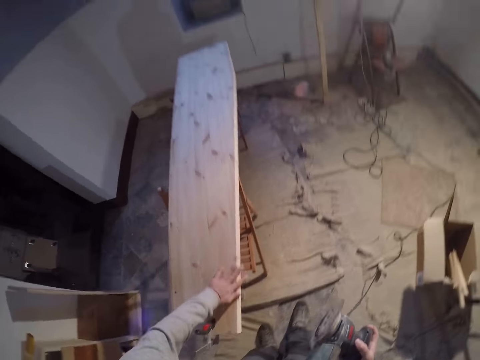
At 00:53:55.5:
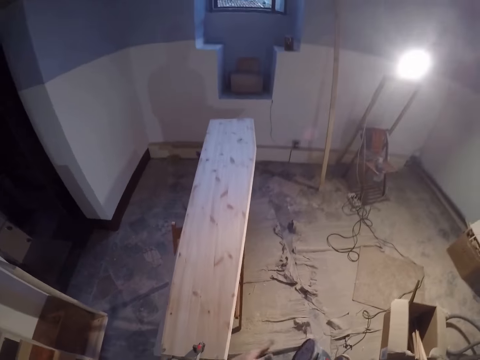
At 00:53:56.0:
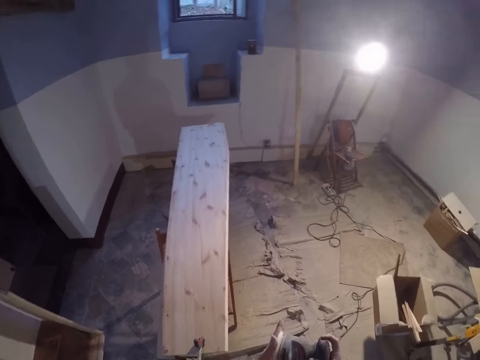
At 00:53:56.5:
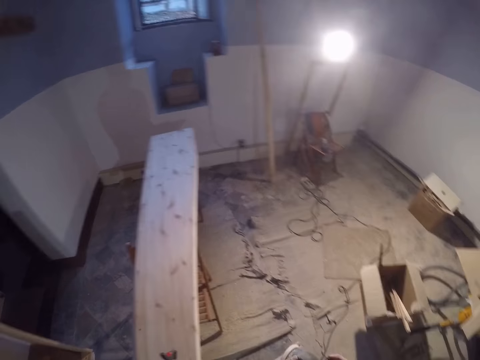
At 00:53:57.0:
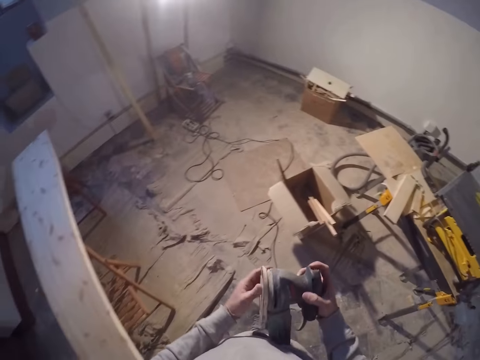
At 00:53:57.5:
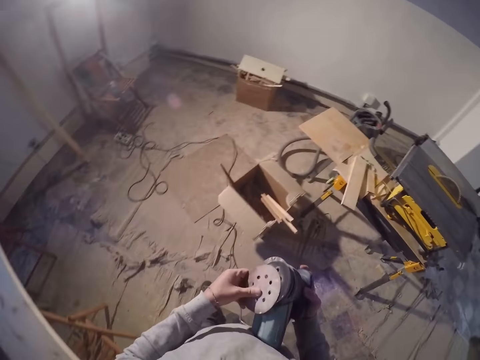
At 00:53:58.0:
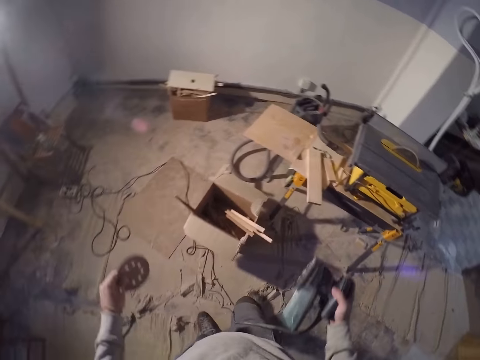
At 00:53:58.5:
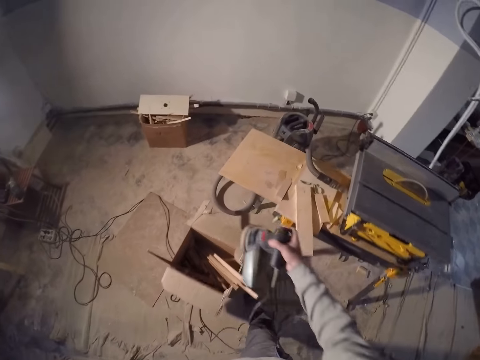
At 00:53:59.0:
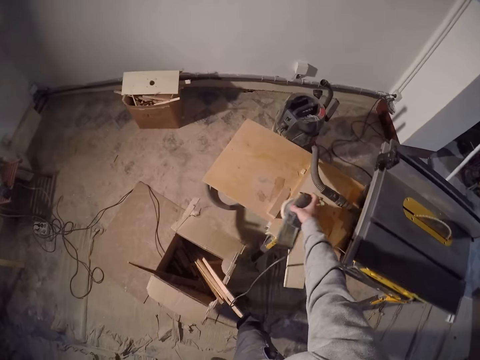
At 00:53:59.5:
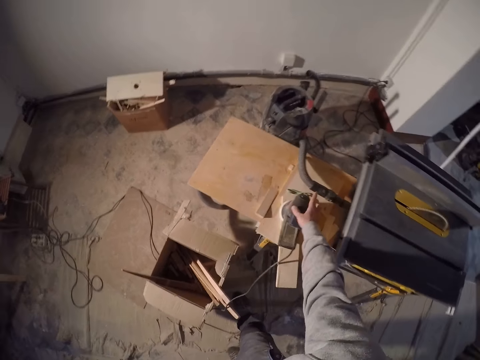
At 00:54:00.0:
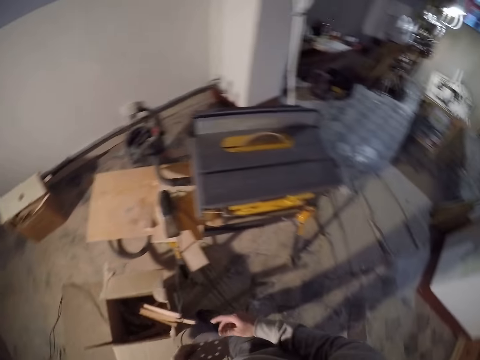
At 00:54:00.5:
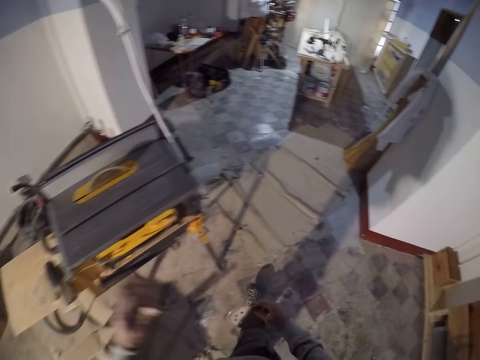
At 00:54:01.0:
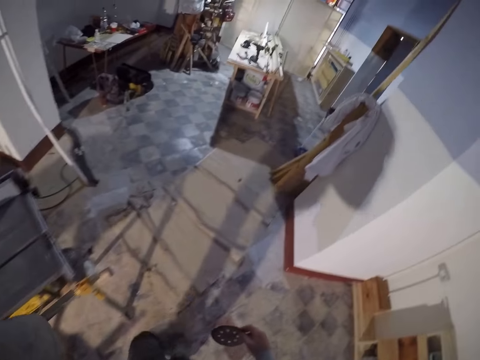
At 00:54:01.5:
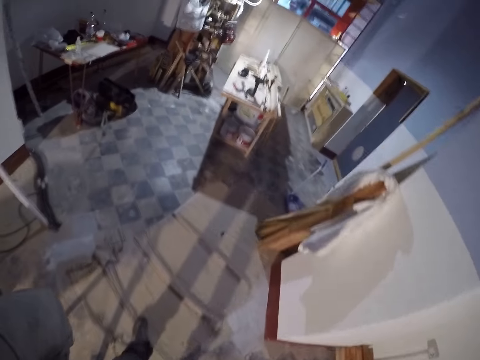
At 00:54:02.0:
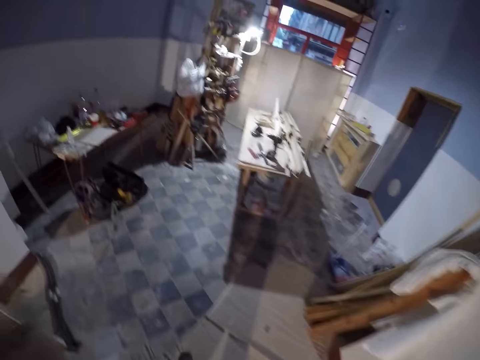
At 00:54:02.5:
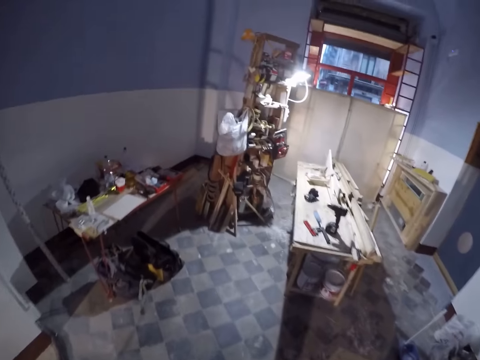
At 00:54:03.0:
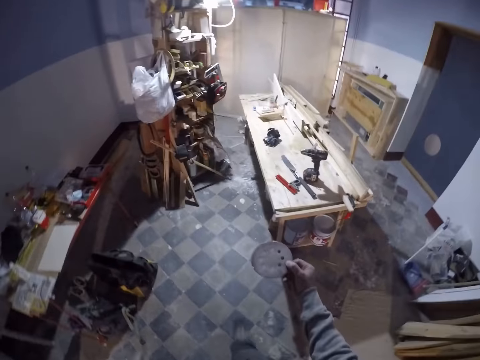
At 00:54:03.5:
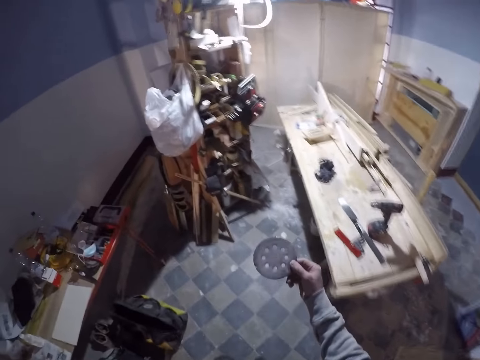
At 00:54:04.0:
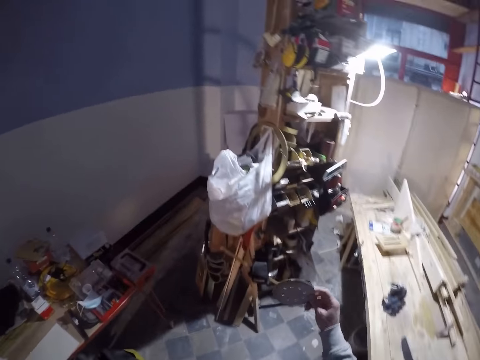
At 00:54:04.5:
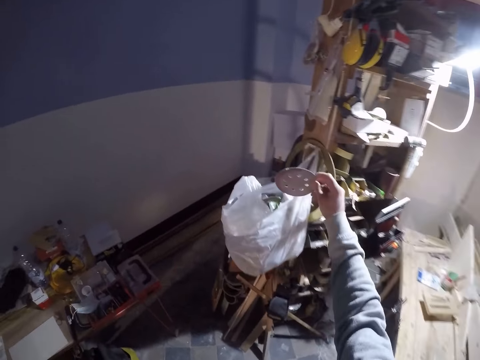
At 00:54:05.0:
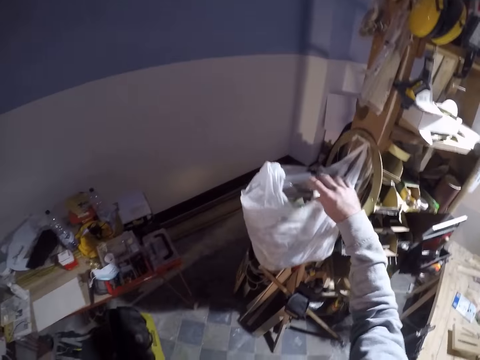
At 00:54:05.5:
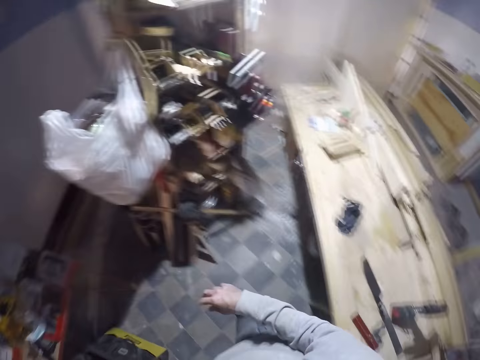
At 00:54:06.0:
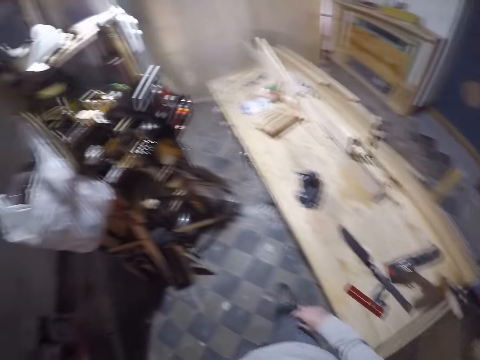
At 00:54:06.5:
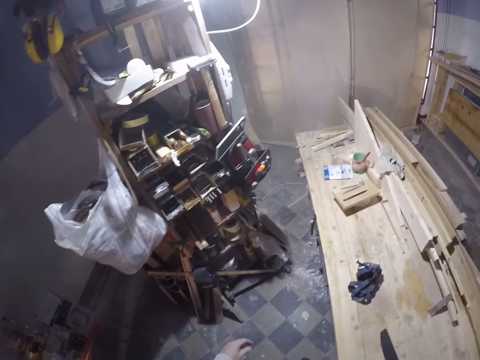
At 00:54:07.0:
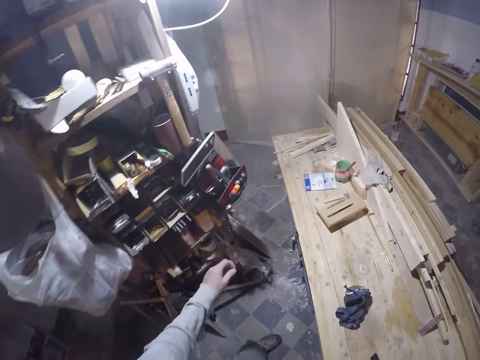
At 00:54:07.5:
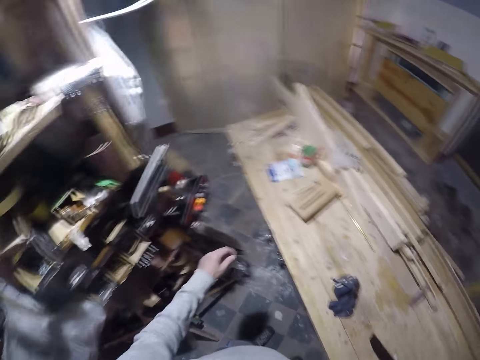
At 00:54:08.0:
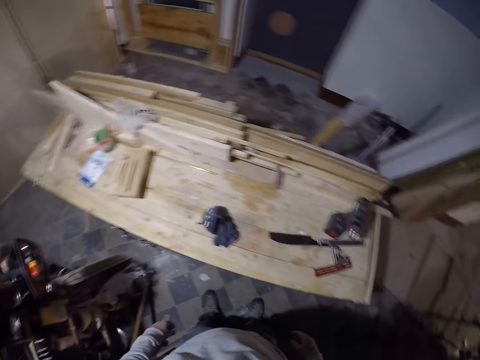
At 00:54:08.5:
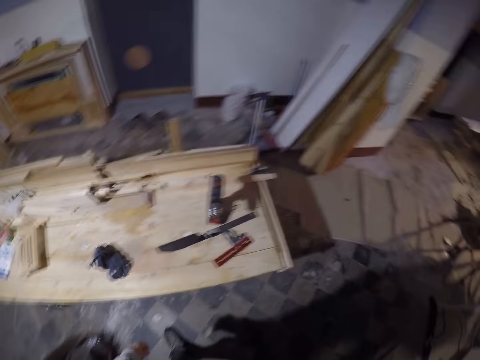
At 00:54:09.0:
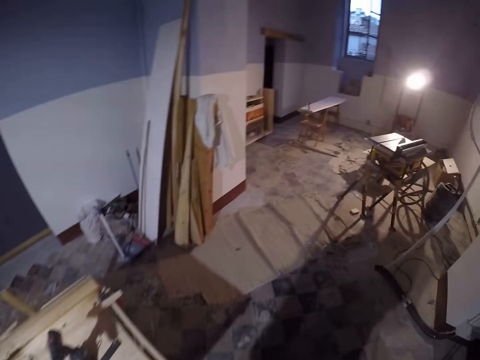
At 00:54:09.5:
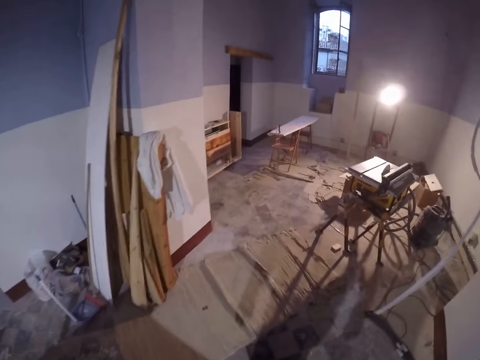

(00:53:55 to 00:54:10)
The camera wearer removes the sander discs on the wood sander in his right hand with his left hand. He places the wood sander on the work bench with his right hand. He walks around the house. He does something with his hand. He places the sander discs in a nylon with his right hand. He walks around the house.

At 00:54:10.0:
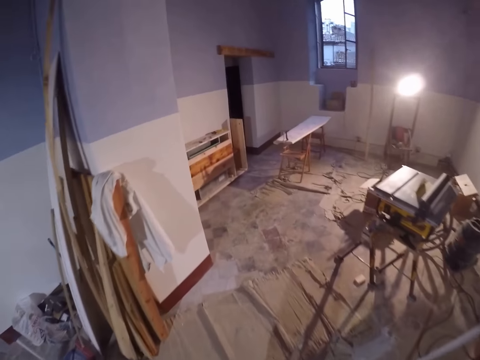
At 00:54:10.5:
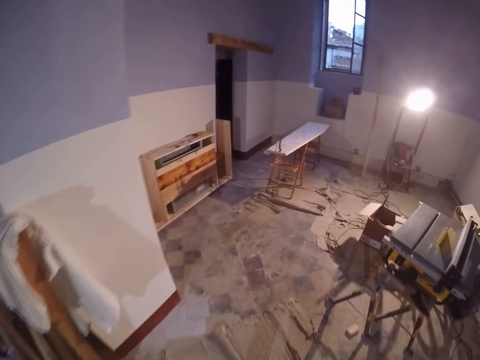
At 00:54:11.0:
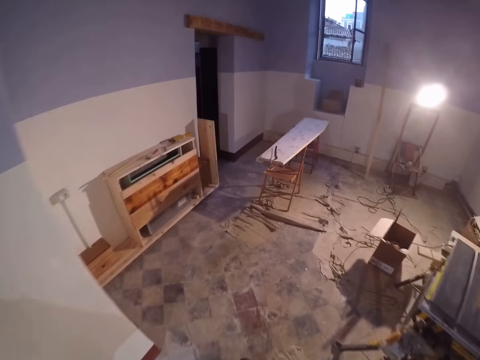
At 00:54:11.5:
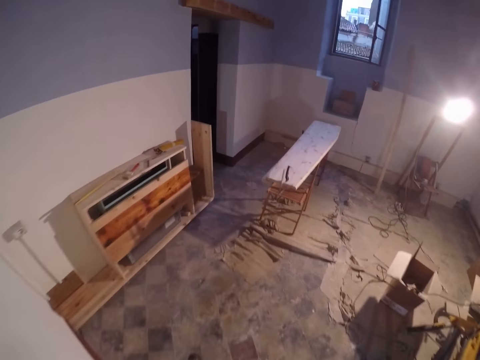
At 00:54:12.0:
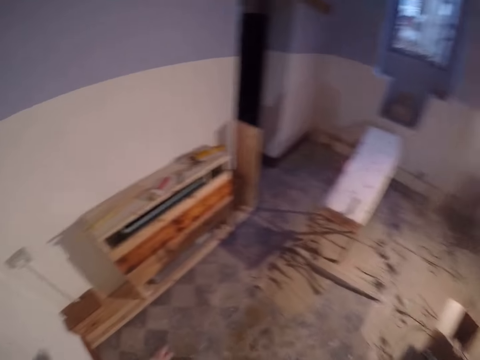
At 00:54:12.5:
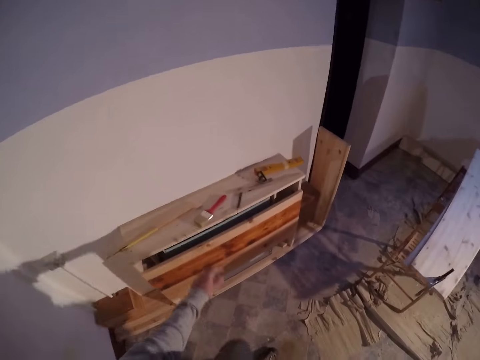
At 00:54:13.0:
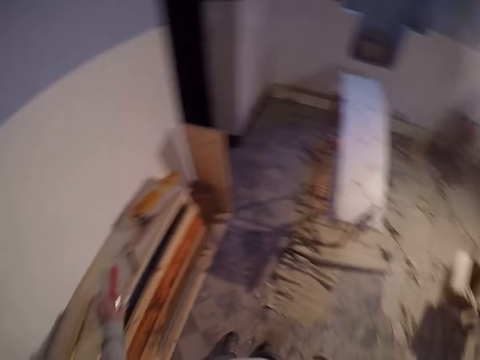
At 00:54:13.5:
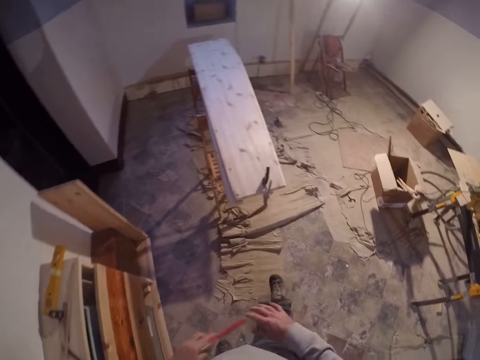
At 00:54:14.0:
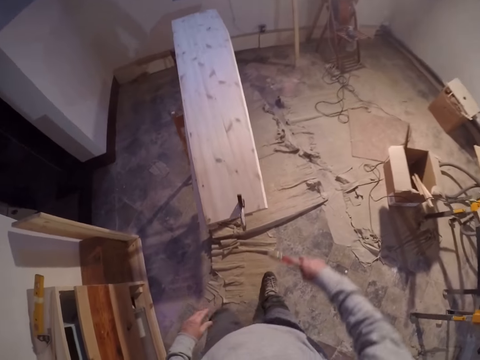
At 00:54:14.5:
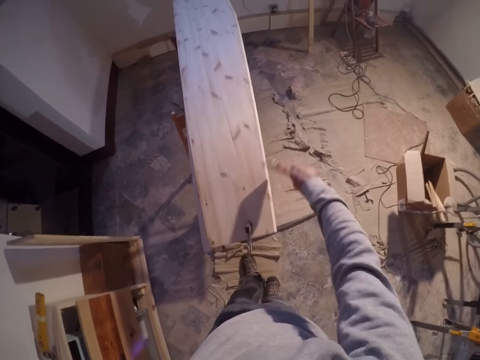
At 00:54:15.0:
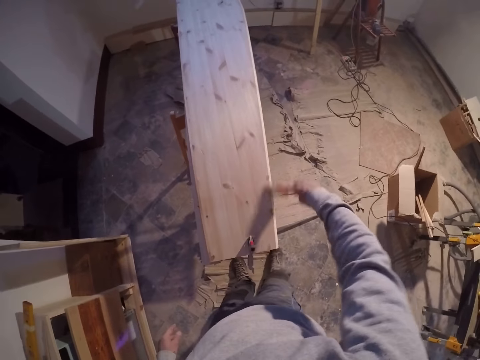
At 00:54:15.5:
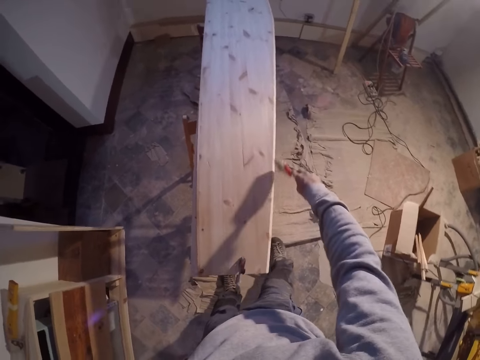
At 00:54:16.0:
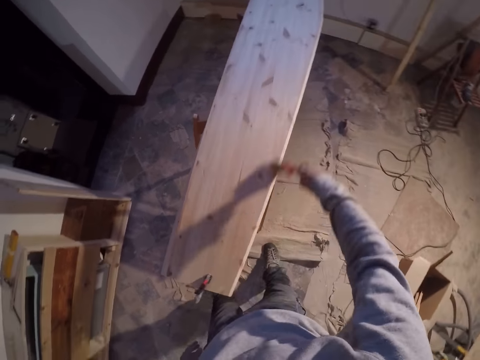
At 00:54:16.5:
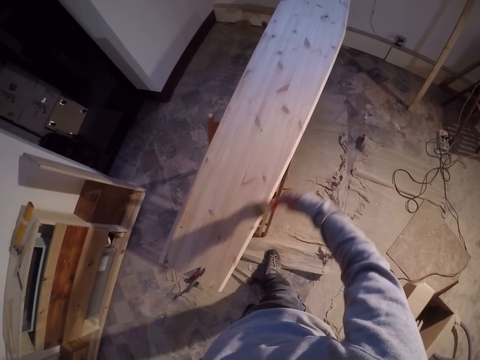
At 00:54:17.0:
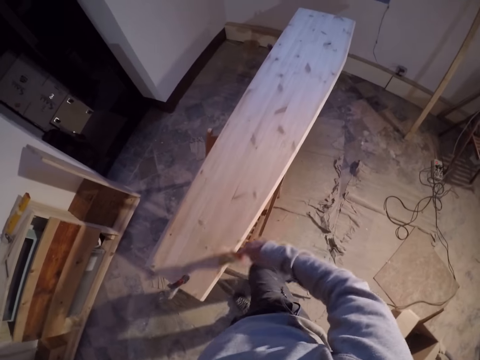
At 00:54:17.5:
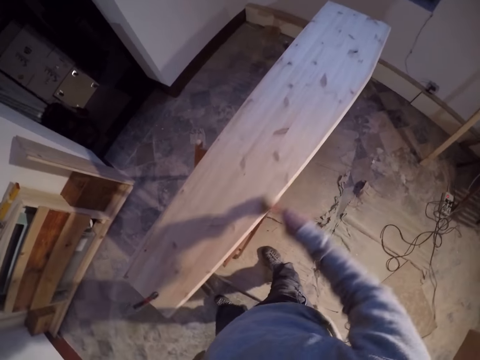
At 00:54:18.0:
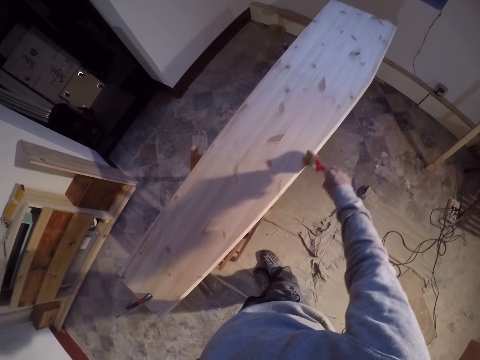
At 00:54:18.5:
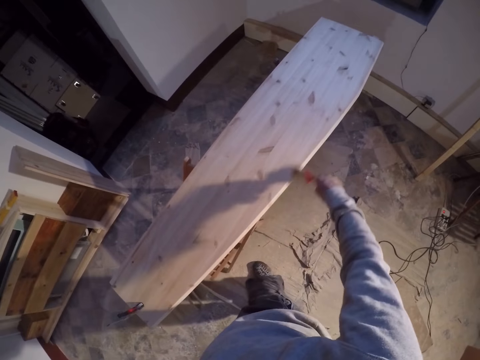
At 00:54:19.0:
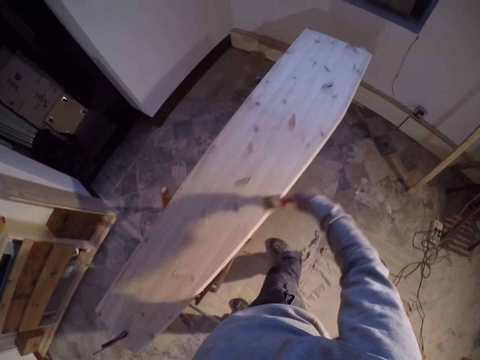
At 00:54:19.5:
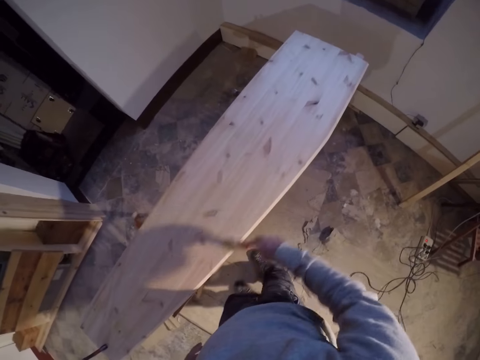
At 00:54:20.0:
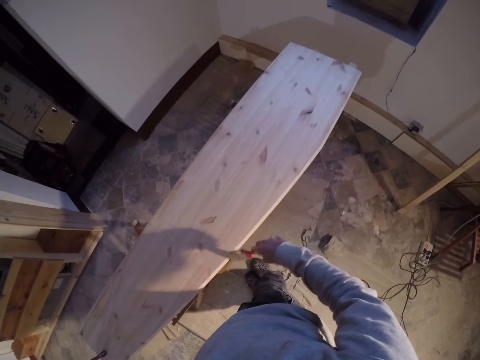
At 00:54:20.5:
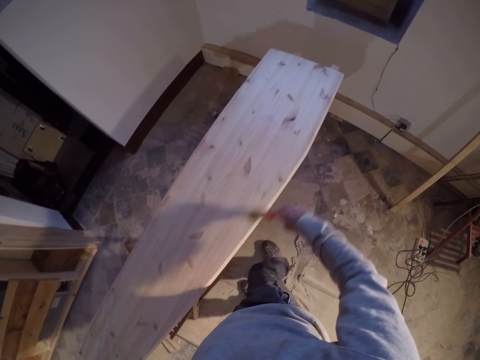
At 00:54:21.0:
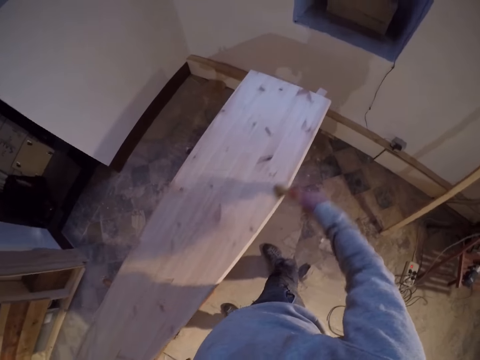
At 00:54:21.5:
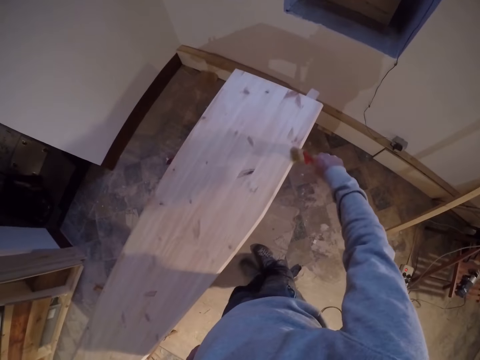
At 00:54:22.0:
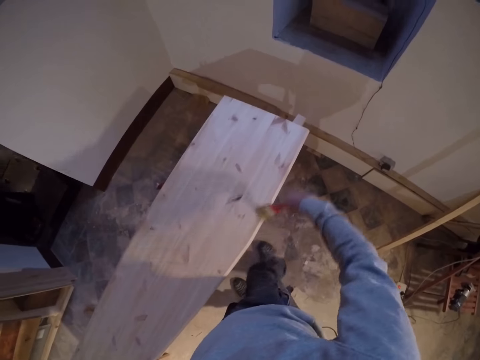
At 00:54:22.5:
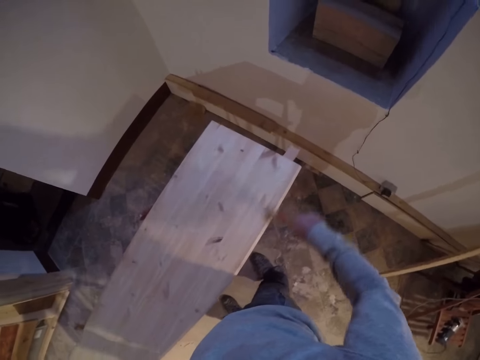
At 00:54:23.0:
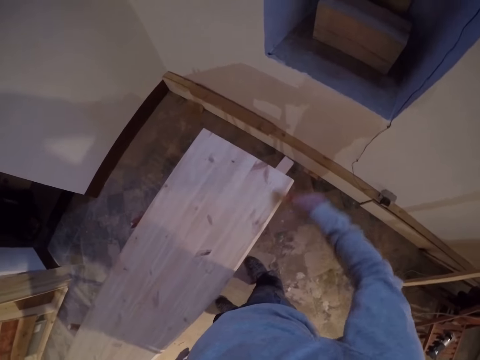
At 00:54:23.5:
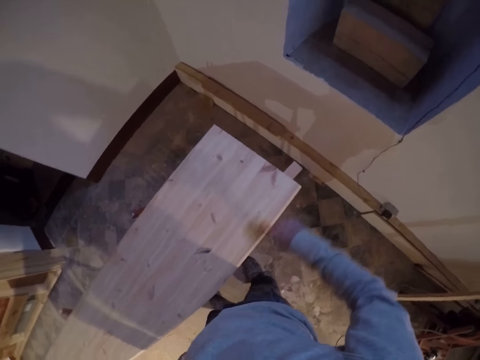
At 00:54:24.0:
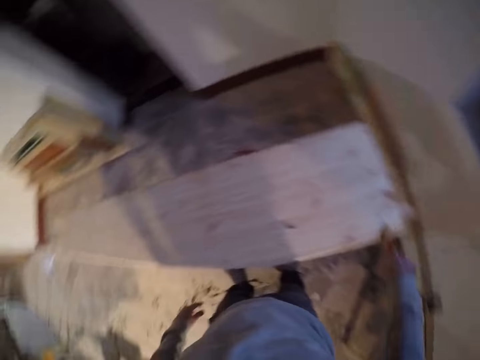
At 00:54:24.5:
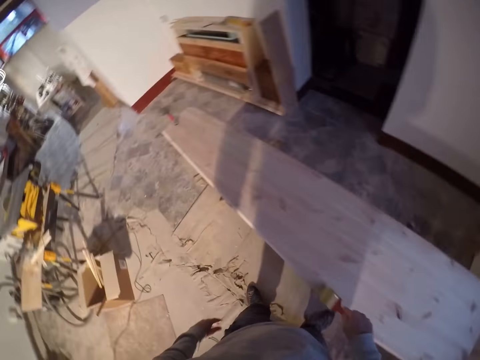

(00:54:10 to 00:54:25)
The camera wearer picks a brush from the top of a cupboard with his left hand. He transfers the brush from his left hand to his right hand. He cleans the wooden surface with the brush in his right hand. He wipes the wood table with the brush.
